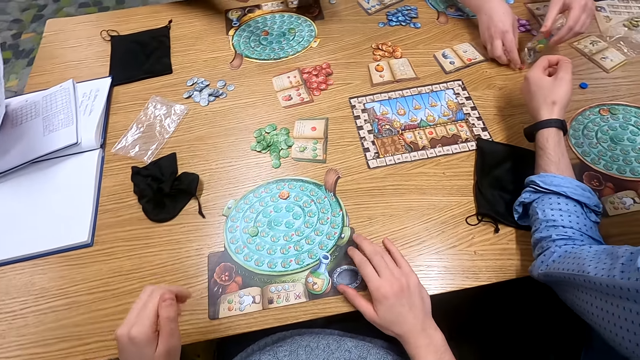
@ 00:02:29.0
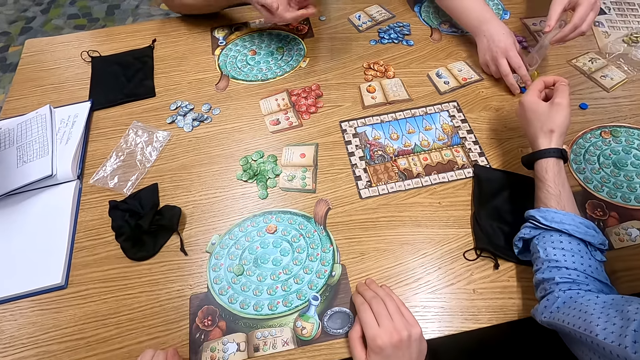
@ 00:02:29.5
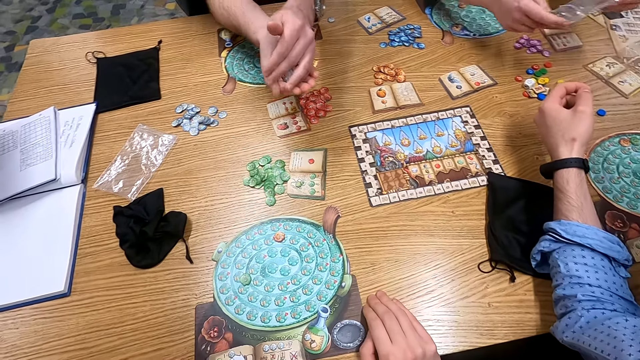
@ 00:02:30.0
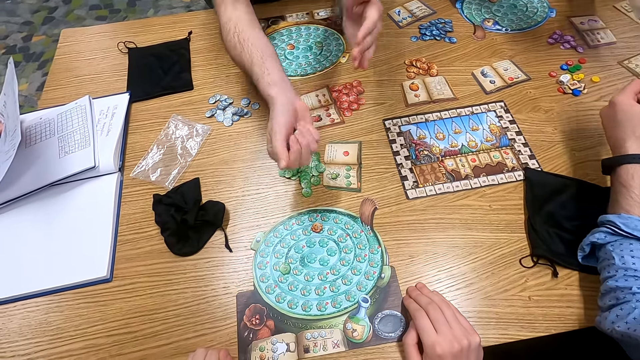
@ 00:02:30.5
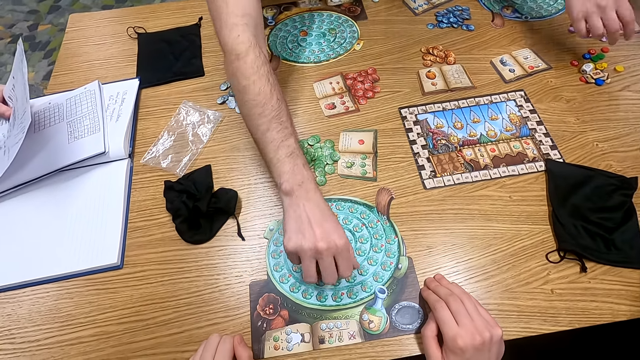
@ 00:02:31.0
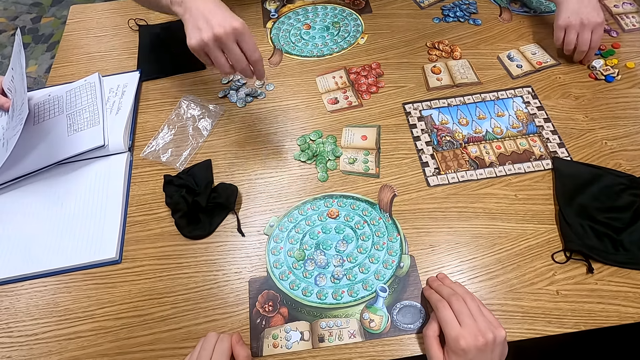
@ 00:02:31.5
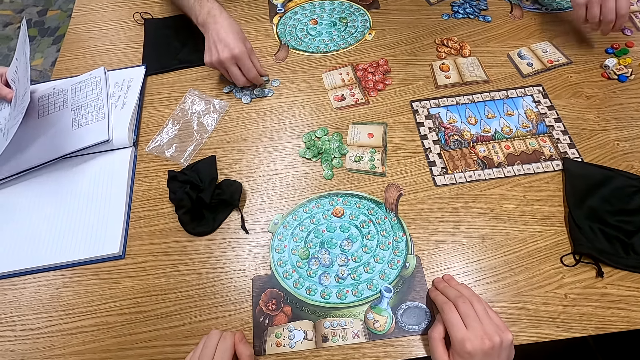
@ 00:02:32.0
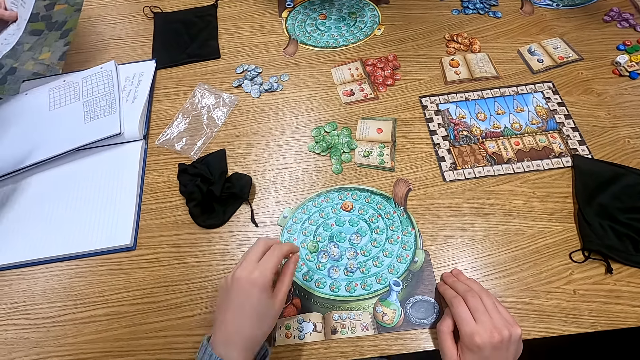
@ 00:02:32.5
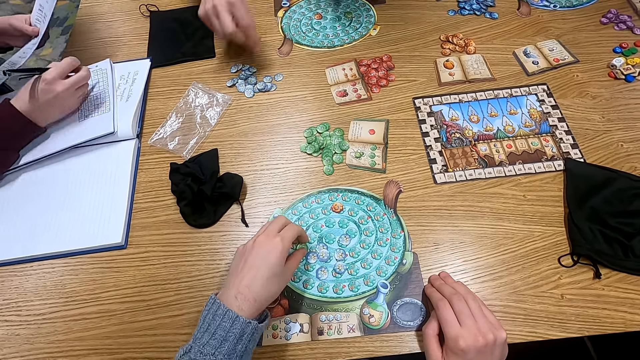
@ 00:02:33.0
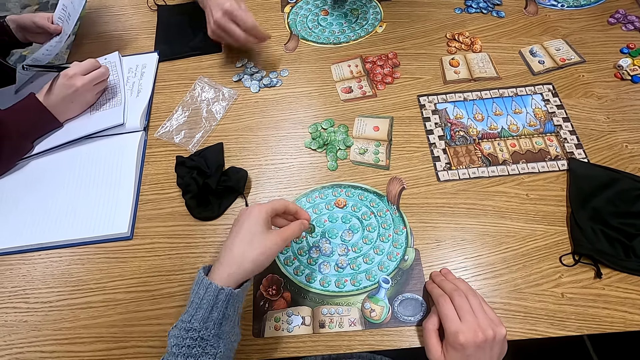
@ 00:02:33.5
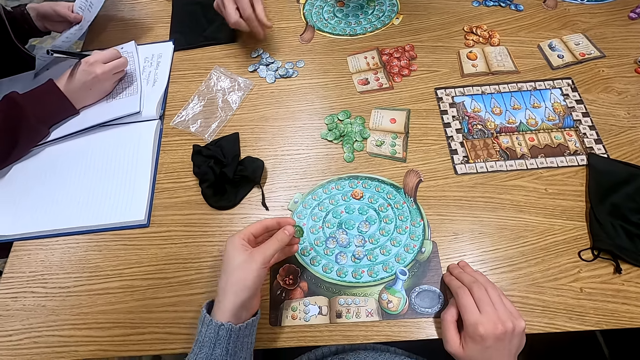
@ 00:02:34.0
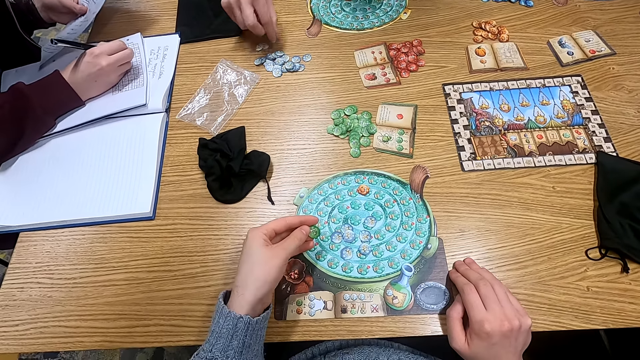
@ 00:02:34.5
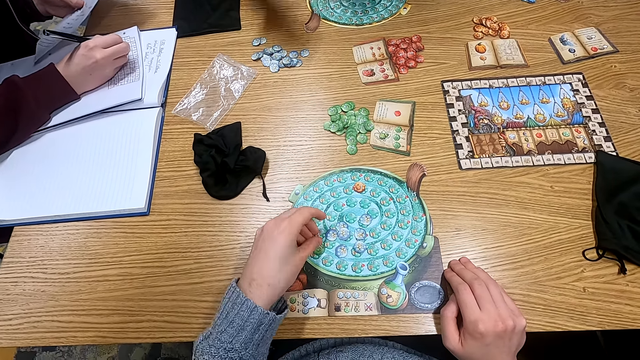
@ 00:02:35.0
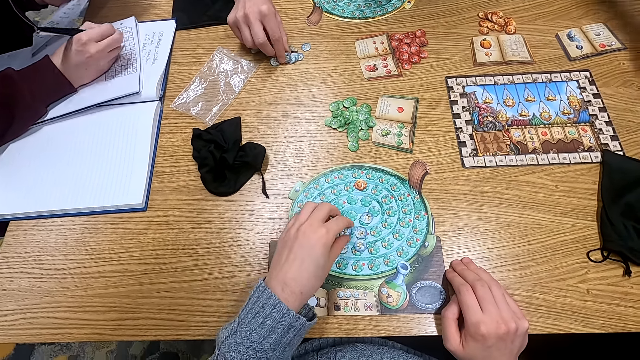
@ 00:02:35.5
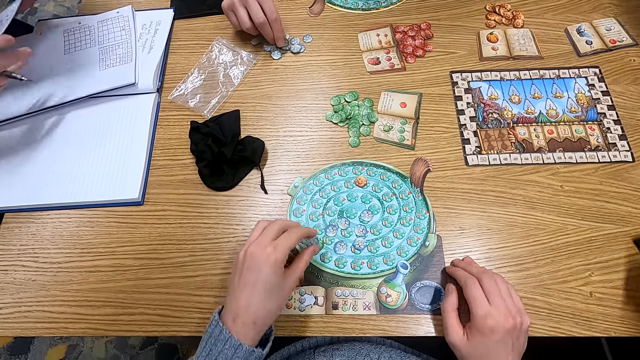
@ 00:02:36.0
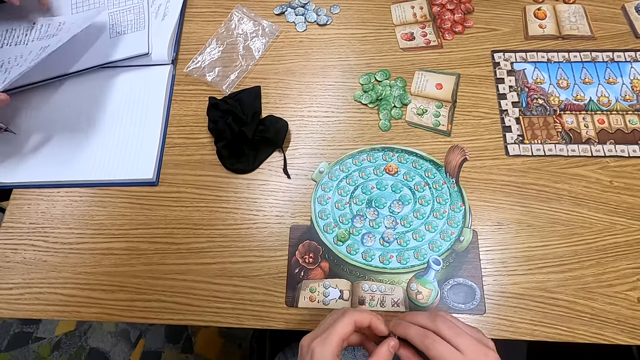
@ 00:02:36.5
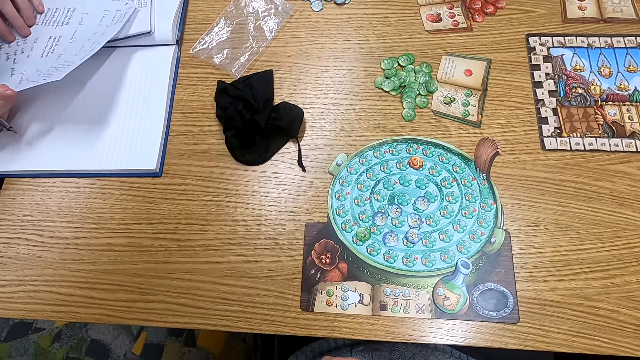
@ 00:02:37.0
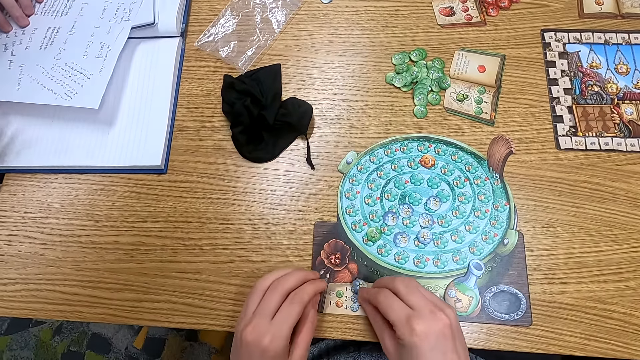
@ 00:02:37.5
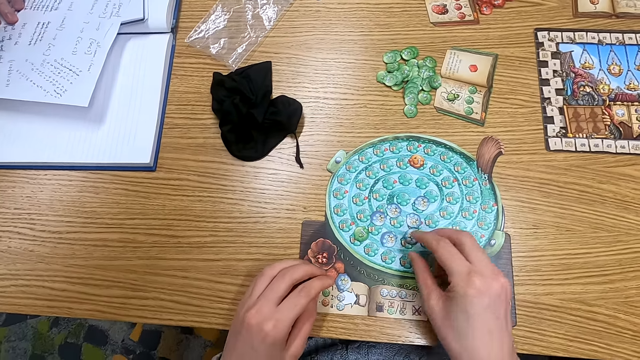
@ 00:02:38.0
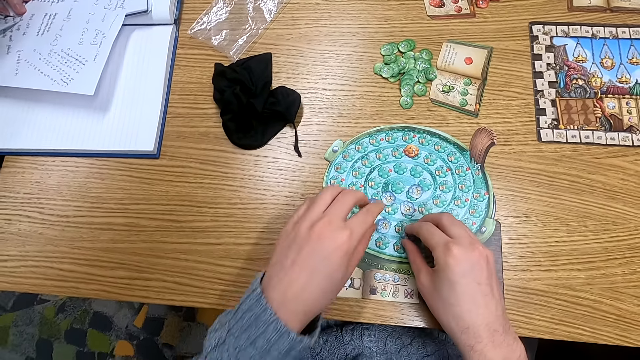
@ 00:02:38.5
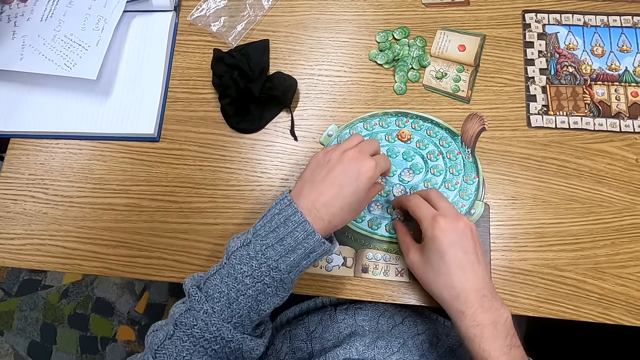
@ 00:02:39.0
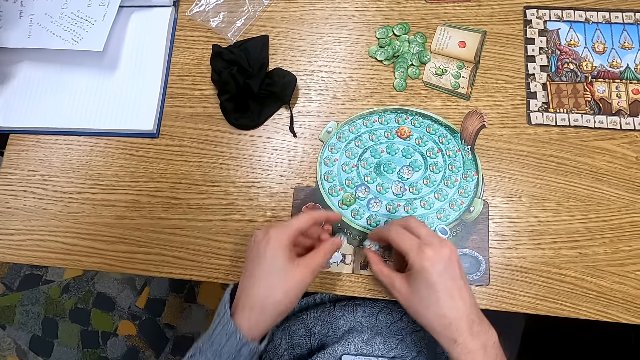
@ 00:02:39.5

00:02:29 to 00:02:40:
A man holds a polythene bag. A woman pours counters on the table. A second man holds something. The second man puts counters on a board. A third man holds a pen. The camera wearer picks up a counter. The third man writes on a book with the pen. The second man holds something and picks up a counter. The third man holds a paper. The camera wearer holds something on the table.

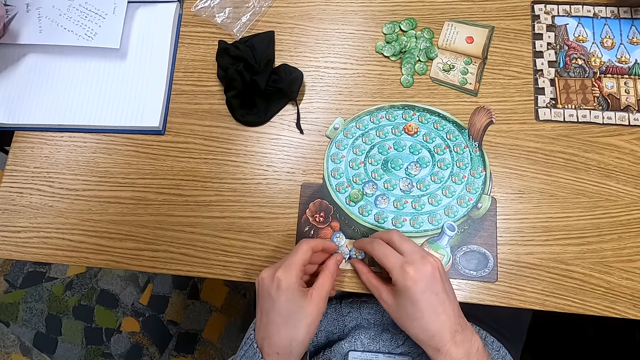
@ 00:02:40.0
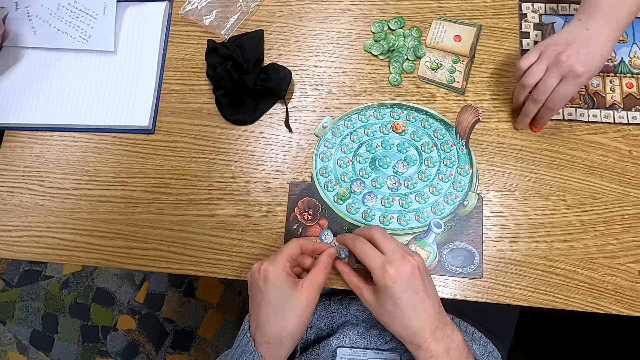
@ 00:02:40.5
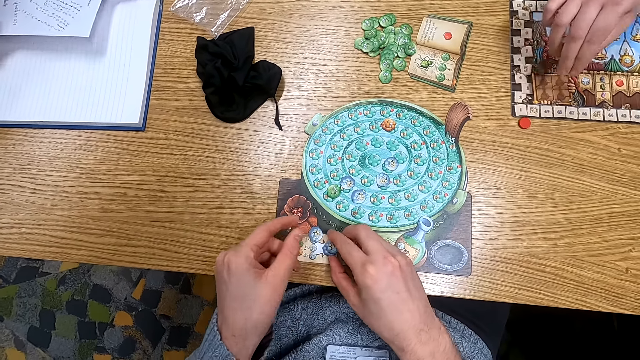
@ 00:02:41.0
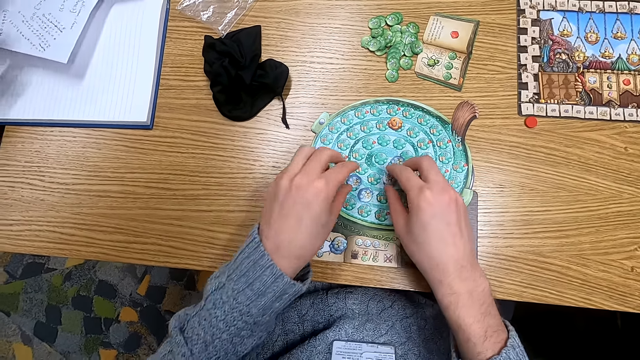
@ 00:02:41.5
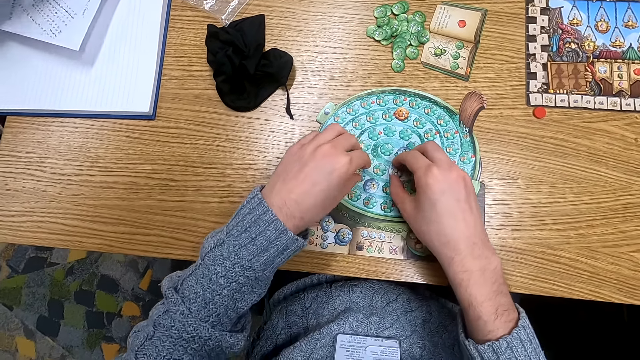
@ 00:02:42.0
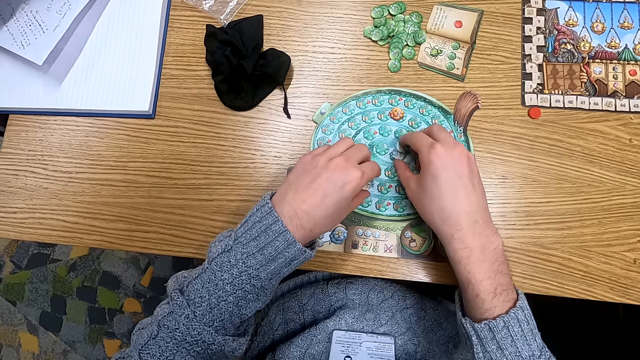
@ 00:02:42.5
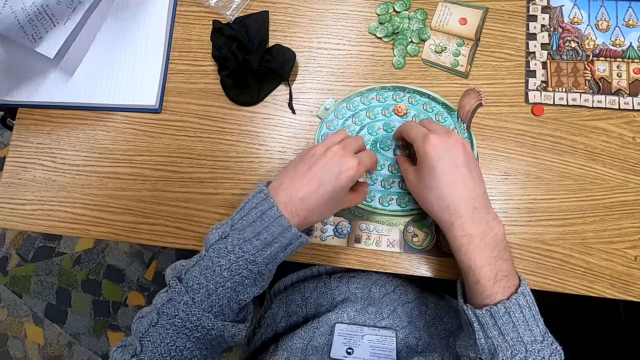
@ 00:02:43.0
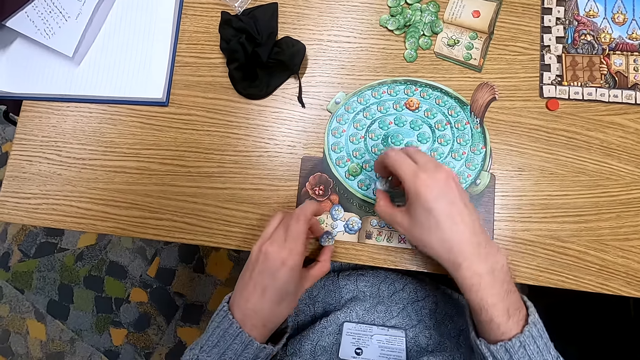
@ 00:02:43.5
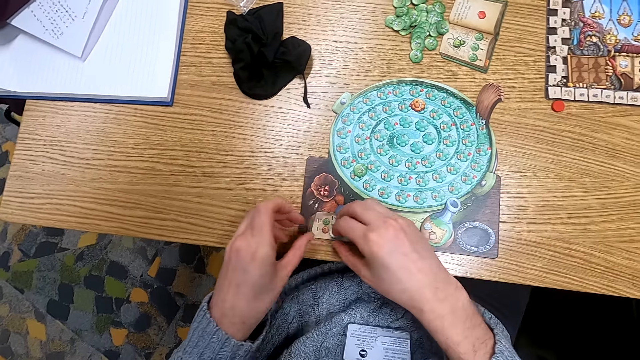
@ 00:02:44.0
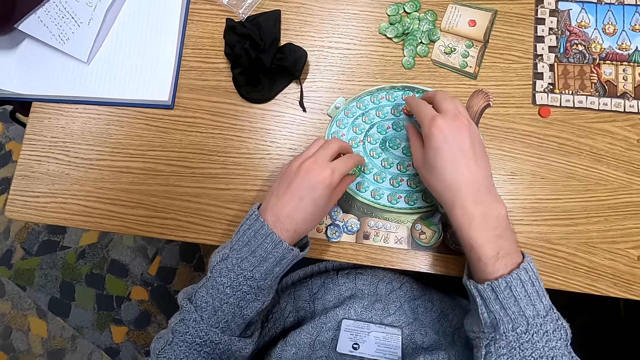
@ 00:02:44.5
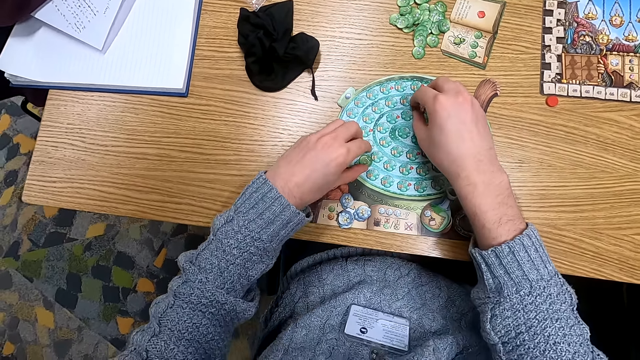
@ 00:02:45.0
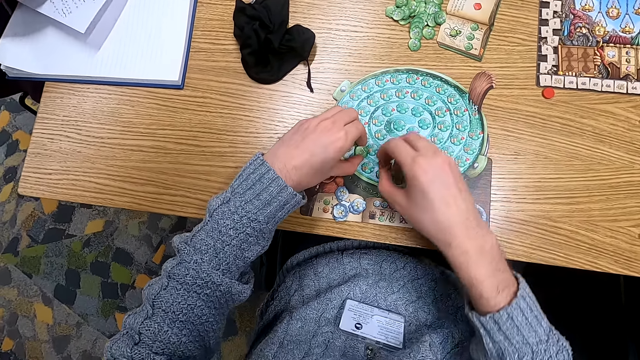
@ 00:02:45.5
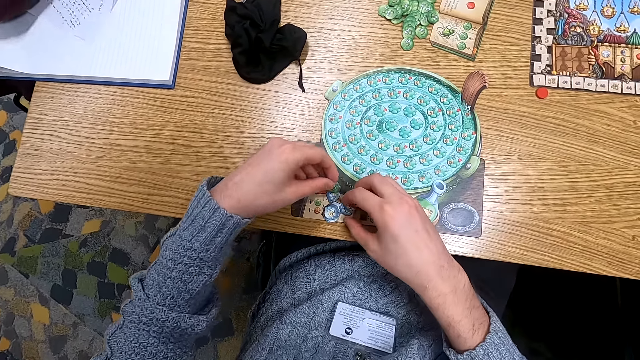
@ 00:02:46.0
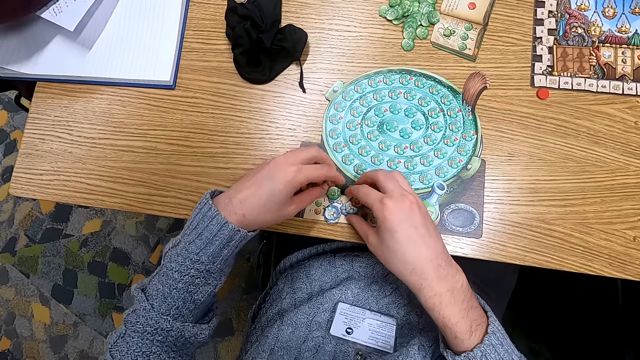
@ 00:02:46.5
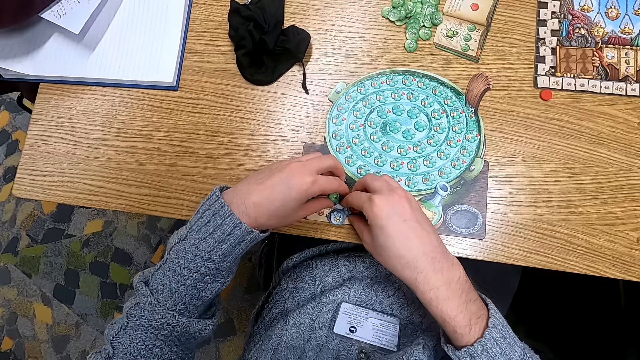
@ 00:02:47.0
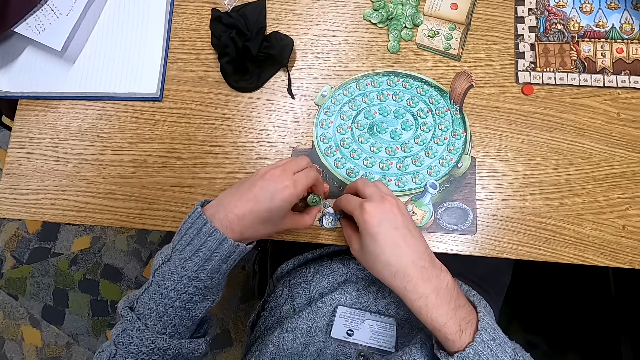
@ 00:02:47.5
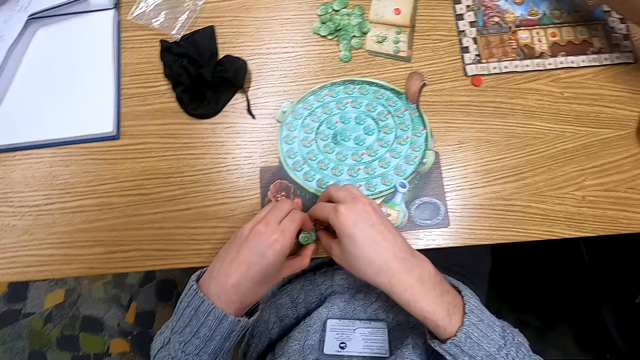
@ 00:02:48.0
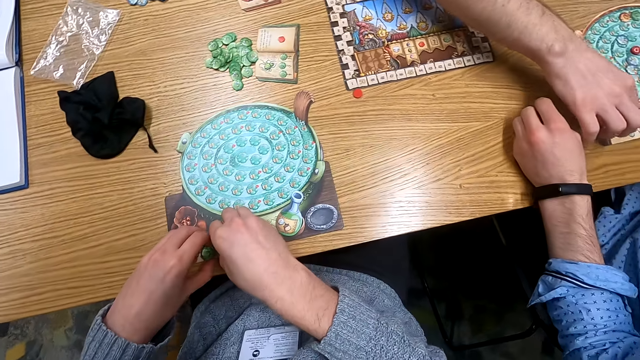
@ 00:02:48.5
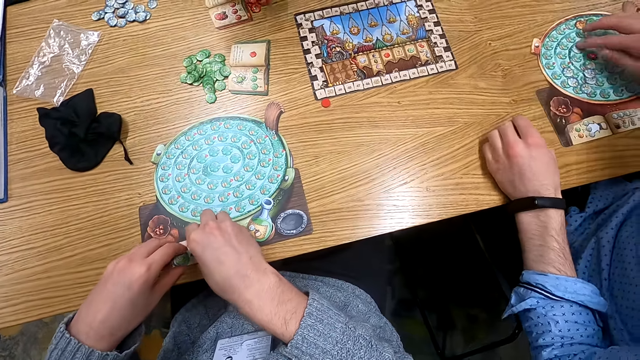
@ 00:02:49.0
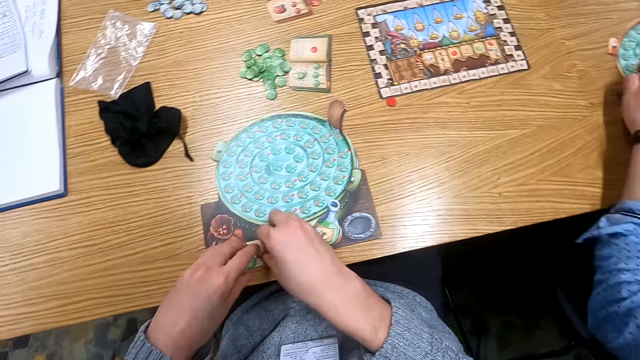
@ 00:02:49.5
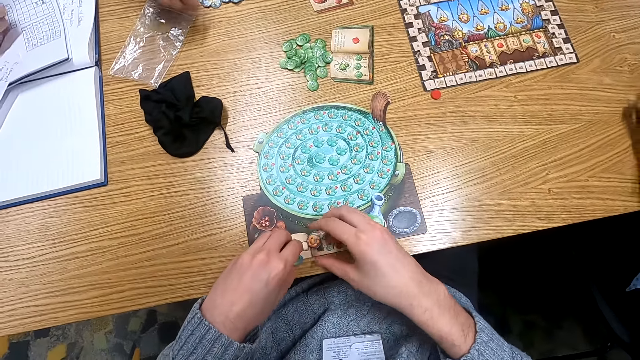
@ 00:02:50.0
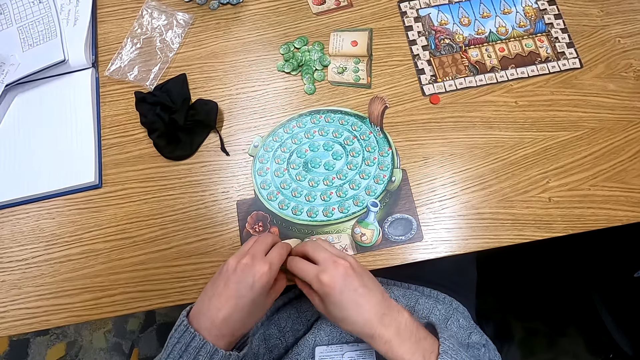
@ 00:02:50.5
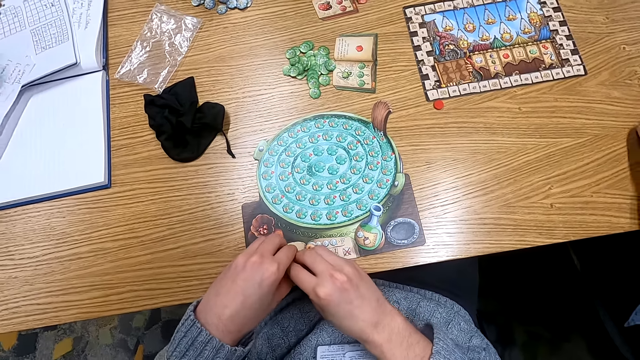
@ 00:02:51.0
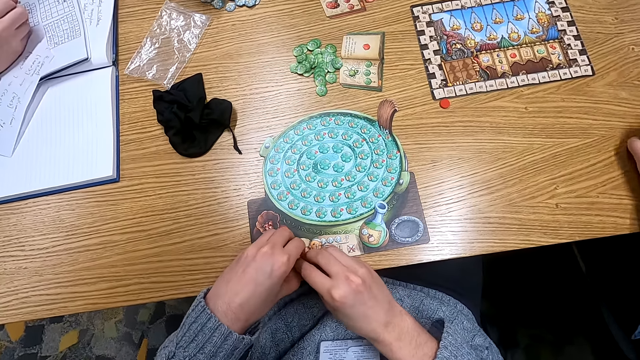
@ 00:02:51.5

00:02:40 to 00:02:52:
A man puts something on the table. The camera wearer holds something on the table. They move counters. They move counters again. They turn to the side. Another man puts something on the table. The camera wearer turns to the side.
